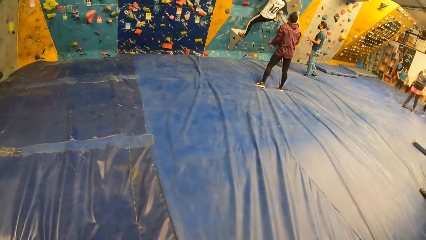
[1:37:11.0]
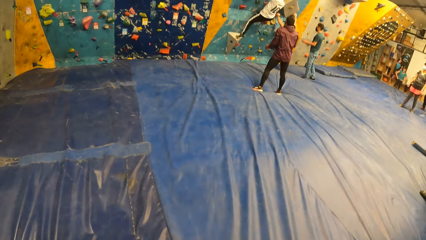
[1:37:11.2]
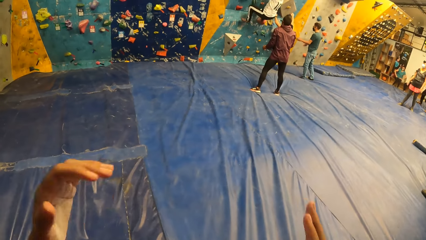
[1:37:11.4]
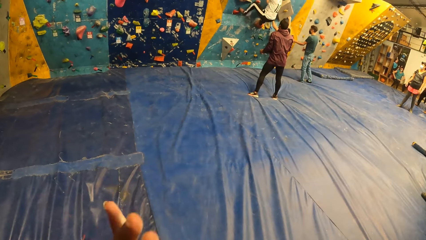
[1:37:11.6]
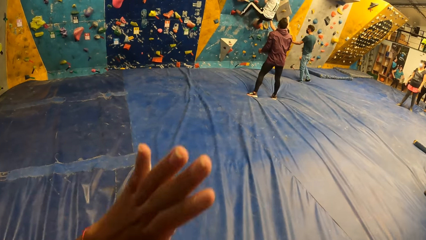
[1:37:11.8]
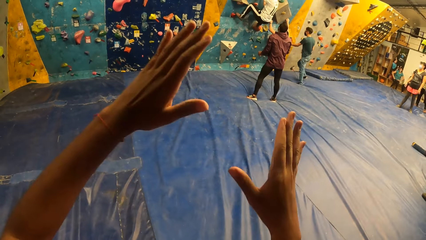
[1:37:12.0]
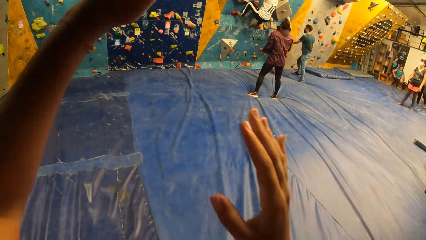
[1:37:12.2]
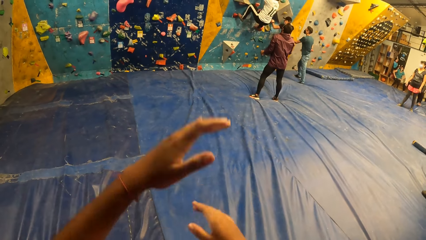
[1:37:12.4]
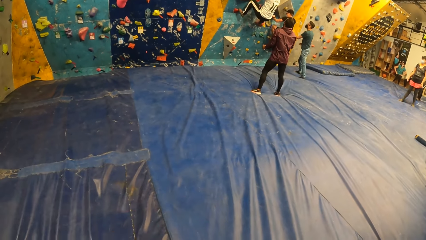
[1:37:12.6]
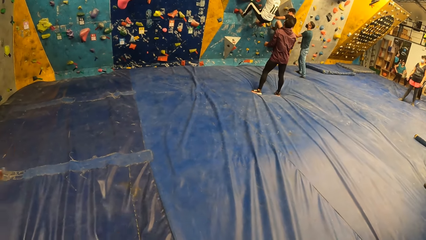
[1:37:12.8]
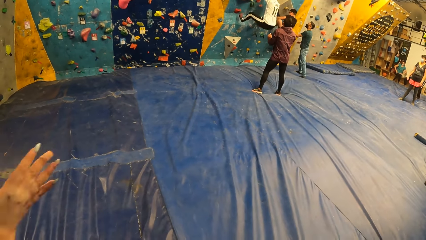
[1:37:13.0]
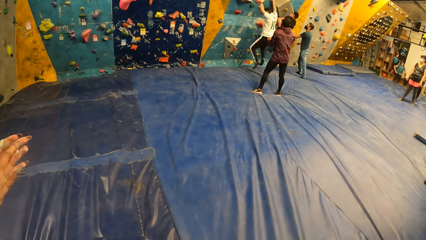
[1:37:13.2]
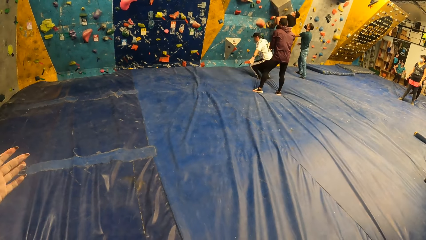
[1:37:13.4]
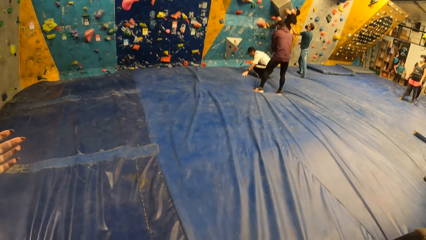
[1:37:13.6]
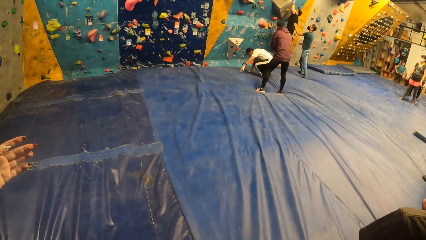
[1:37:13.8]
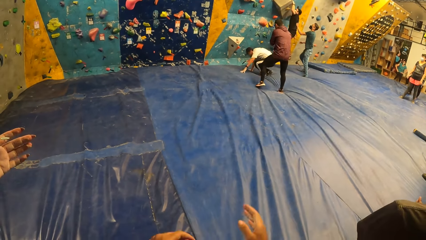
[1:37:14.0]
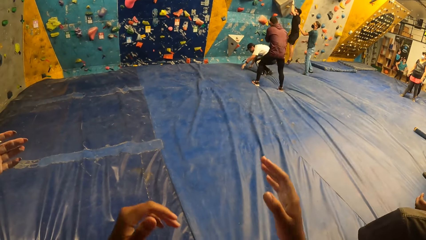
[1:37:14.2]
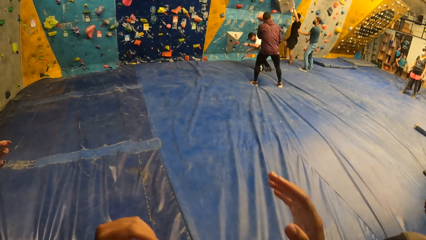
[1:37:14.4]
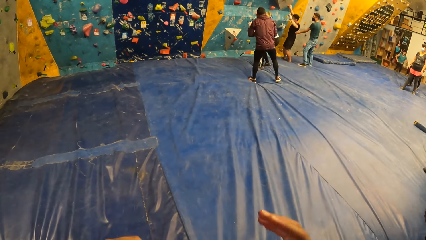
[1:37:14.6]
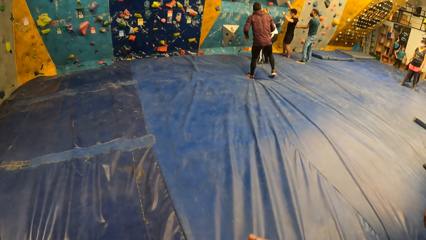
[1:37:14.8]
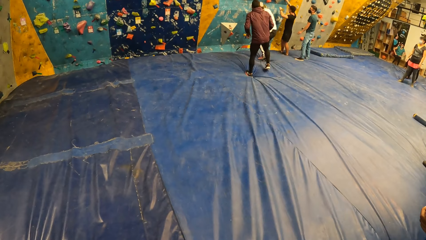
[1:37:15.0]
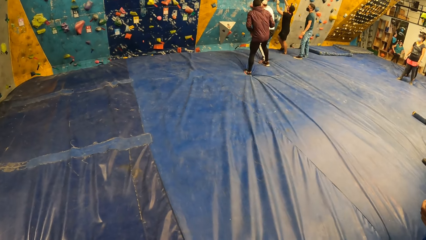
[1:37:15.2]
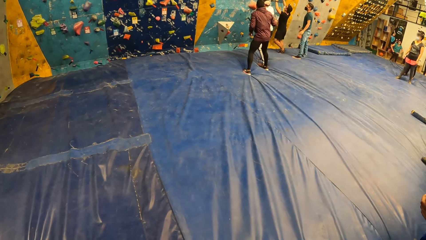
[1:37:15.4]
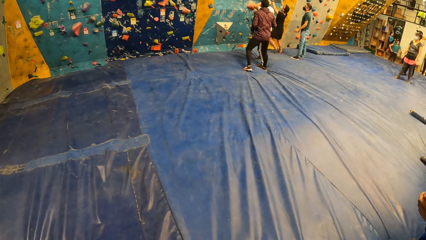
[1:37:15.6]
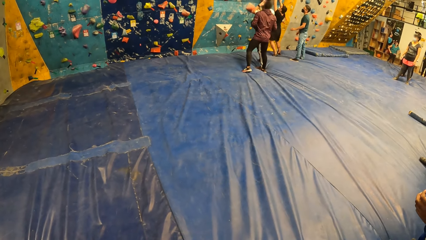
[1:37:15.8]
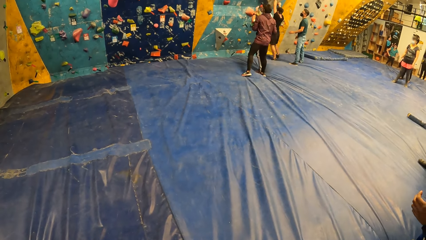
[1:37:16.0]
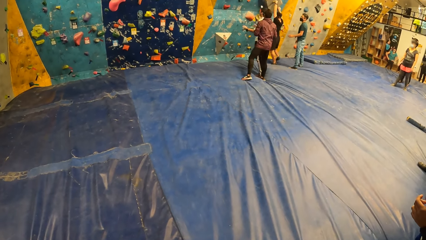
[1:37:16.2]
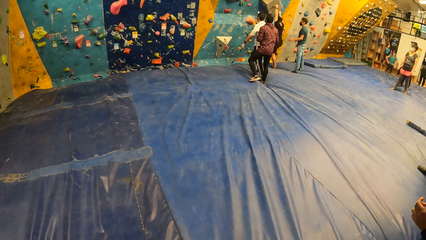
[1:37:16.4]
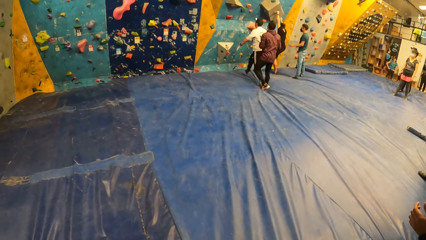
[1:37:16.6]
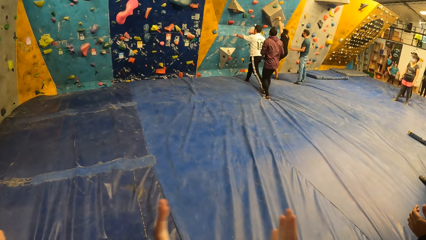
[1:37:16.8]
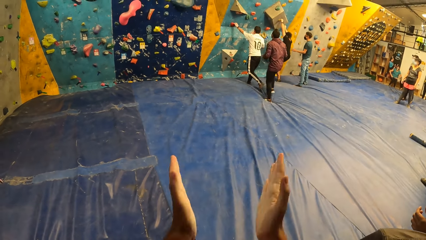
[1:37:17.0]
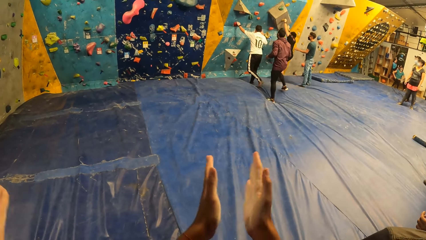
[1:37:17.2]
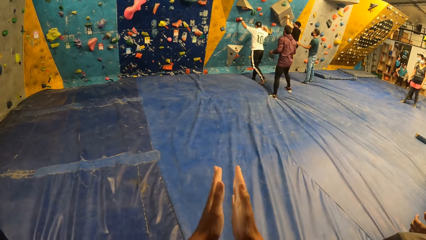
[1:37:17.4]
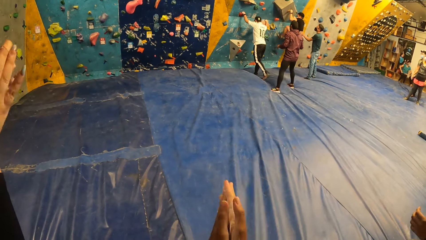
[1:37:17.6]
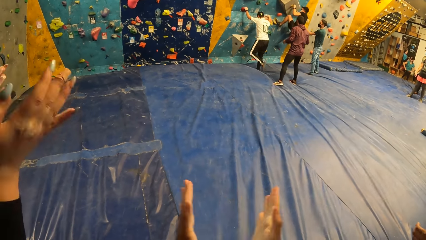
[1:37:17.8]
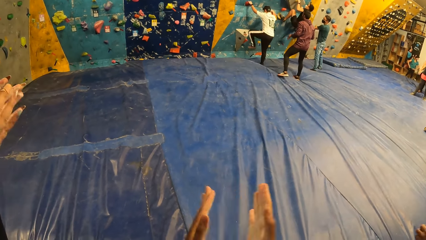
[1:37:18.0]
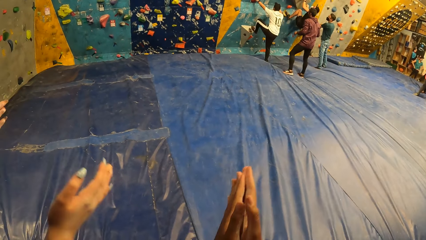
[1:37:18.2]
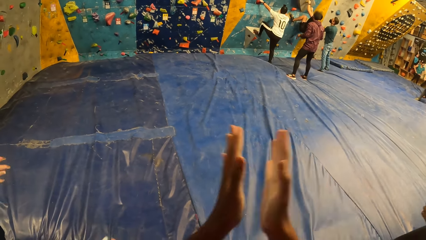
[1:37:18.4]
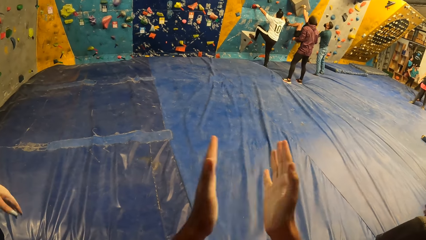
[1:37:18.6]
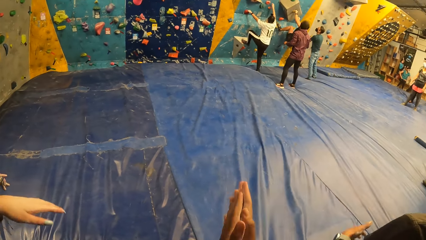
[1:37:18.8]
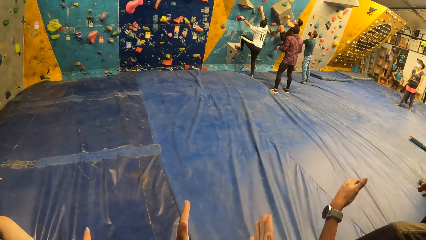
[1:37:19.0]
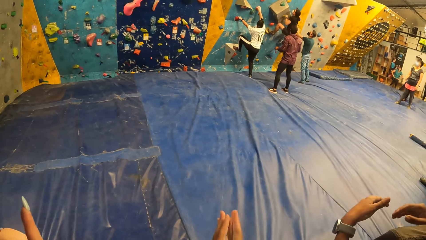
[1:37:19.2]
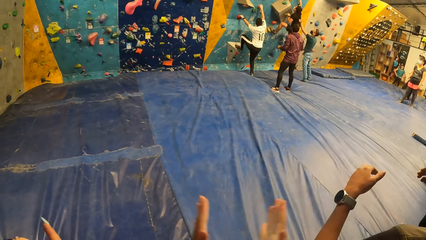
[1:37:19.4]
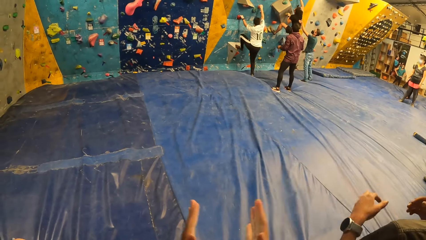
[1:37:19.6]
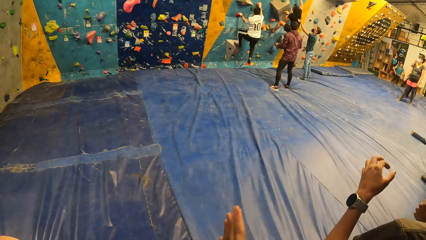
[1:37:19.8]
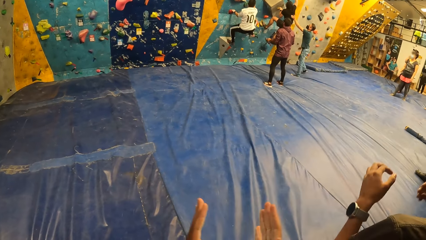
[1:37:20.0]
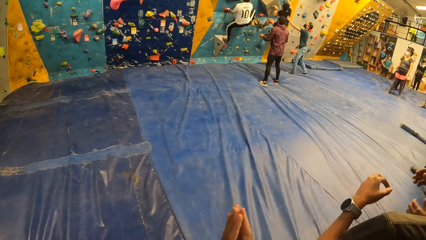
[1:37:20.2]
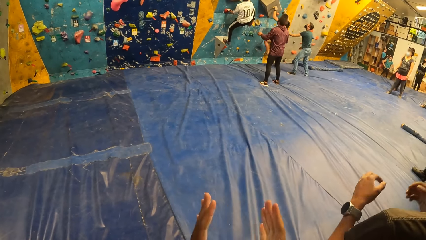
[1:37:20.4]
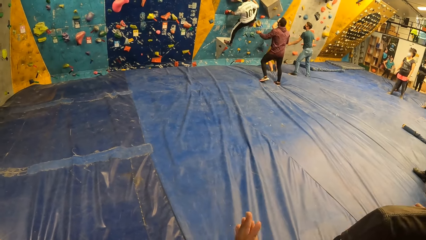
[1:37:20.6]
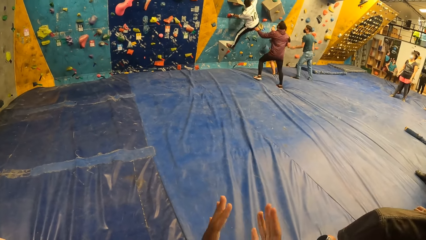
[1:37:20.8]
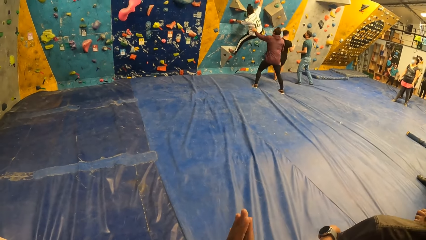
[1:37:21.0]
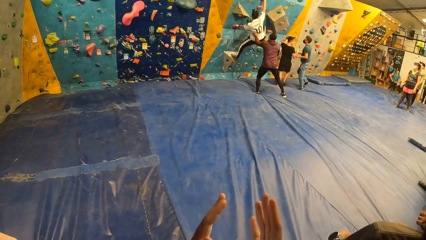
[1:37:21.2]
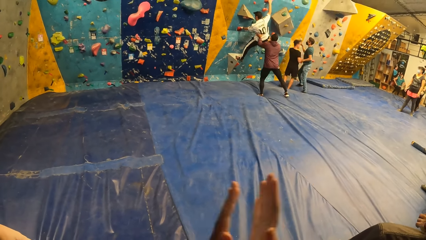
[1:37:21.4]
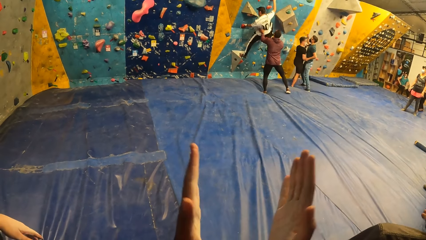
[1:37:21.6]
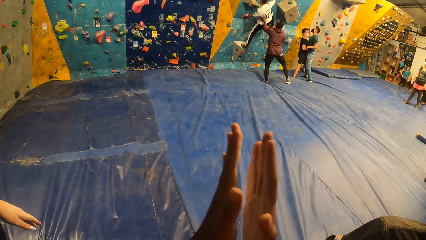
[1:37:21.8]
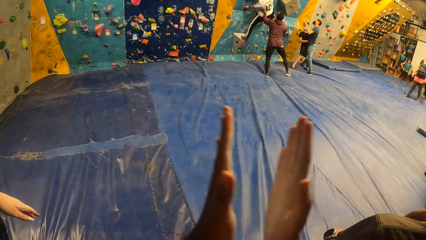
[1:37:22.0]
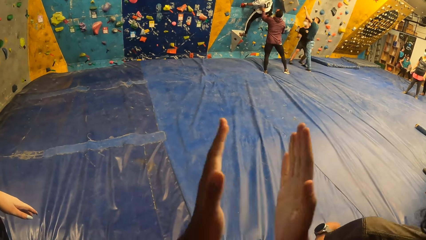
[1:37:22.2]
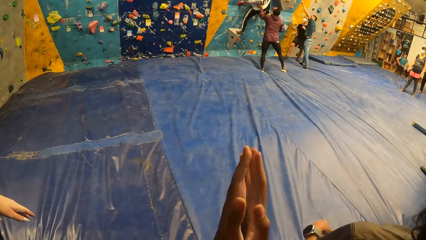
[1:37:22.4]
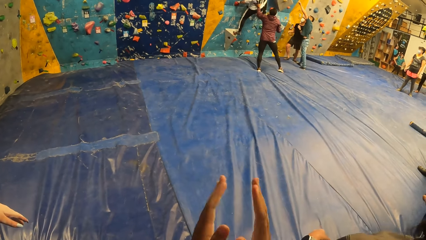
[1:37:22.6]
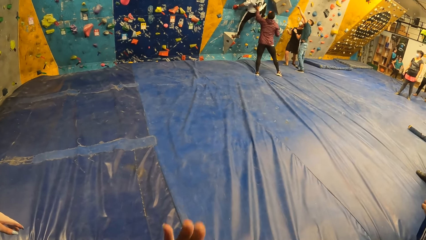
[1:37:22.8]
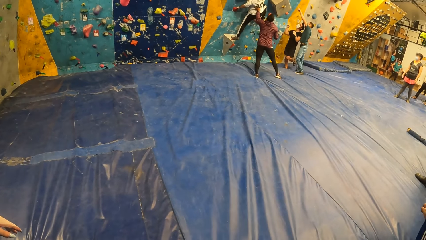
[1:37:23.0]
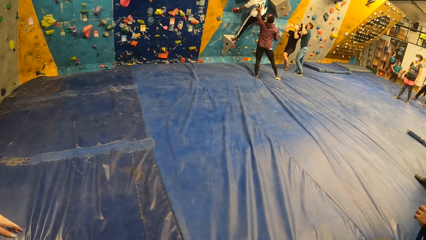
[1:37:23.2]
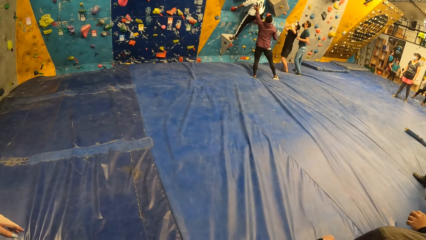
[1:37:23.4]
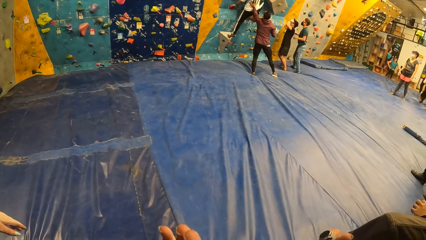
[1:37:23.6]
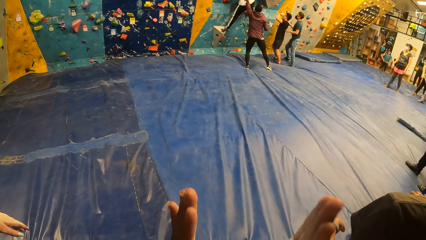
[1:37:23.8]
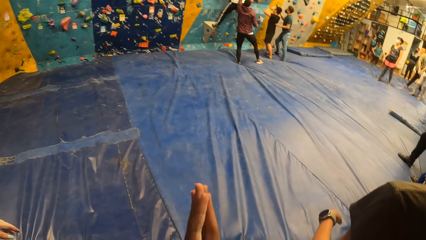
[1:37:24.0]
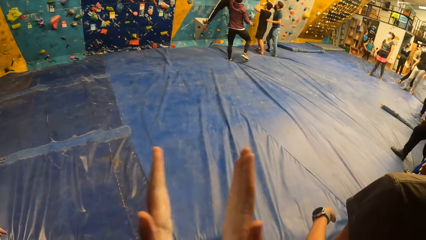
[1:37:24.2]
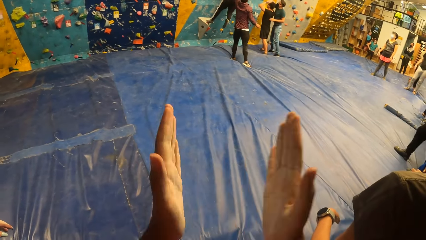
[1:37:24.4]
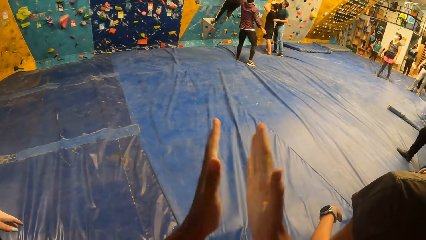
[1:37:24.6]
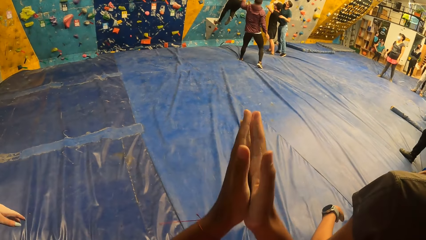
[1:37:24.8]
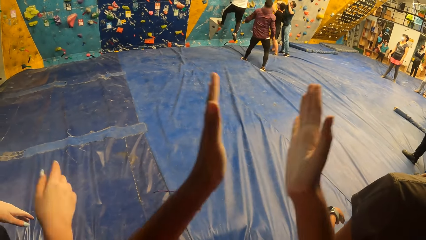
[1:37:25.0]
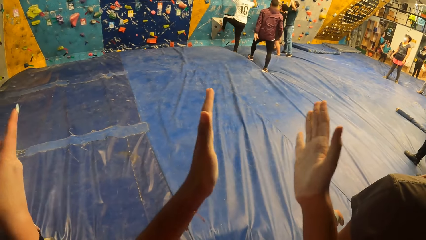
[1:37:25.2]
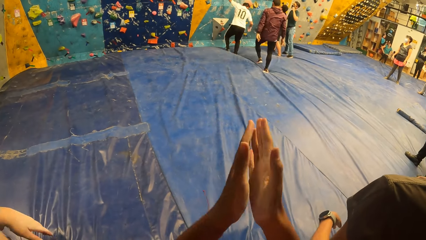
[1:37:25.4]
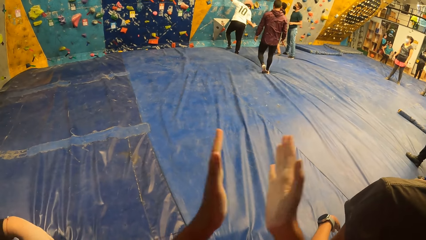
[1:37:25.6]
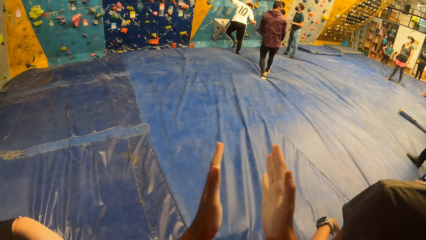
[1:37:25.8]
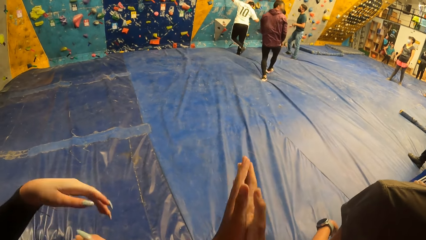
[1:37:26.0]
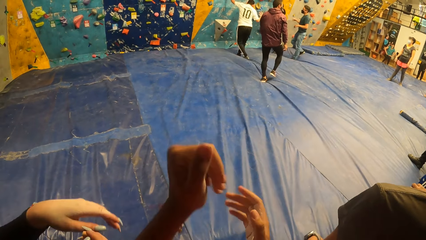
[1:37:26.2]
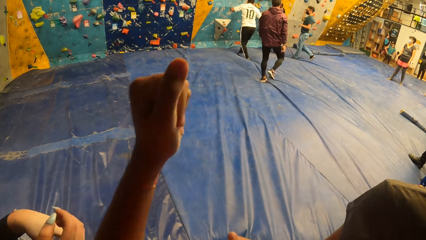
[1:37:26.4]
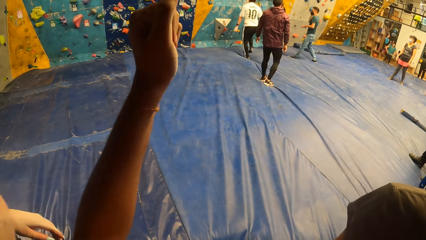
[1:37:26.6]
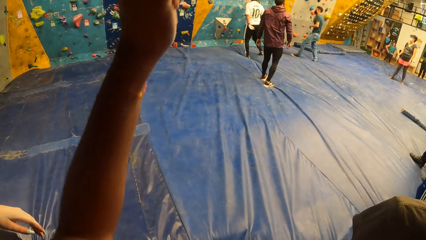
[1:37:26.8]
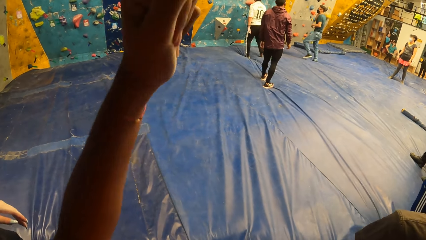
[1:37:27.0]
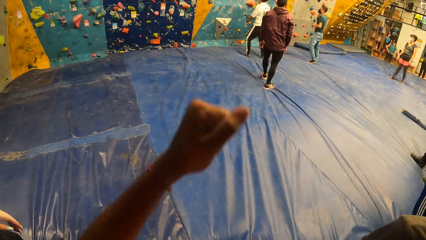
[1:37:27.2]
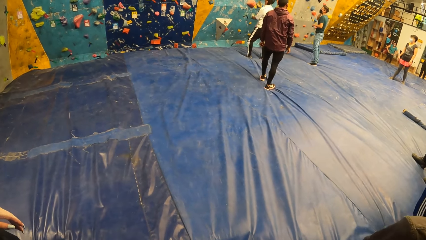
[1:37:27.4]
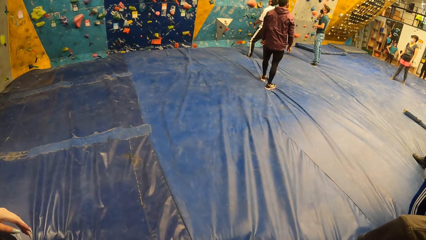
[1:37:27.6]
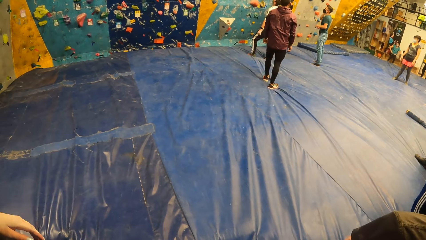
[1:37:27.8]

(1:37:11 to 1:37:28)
A man climbs the bouldering wall with both hands. Another man lands on the floor on his feet. The first man lands on his feet. The first man climbs the bouldering wall with both hands. The second man climbs the bouldering wall with both hands. The first man lands on his feet. A third man pushes the second man with both hands. A fourth man points towards the bouldering wall. The camera wearer claps both hands. The second man lands on the floor on his feet.
